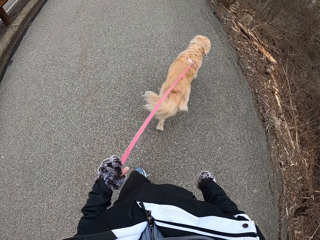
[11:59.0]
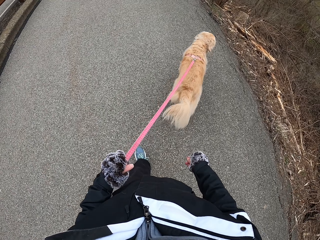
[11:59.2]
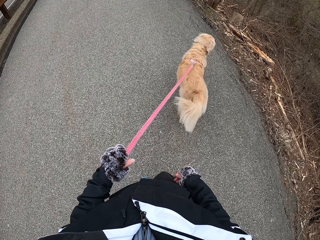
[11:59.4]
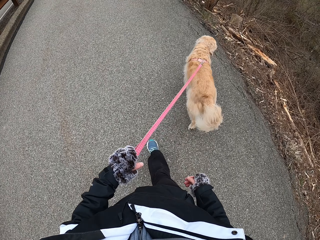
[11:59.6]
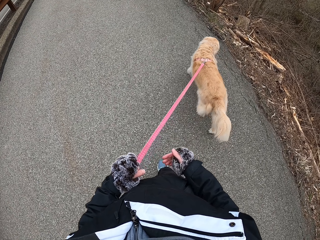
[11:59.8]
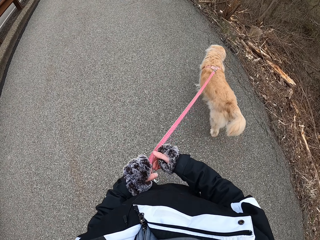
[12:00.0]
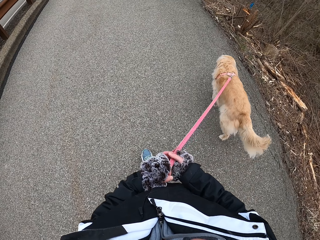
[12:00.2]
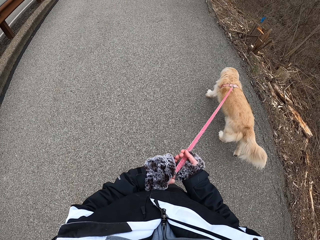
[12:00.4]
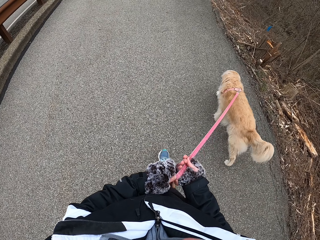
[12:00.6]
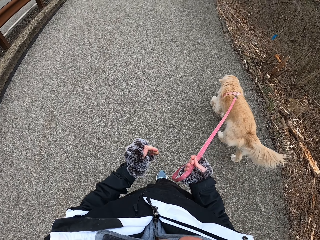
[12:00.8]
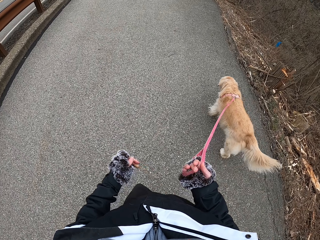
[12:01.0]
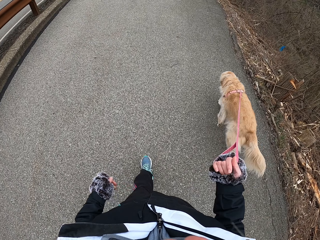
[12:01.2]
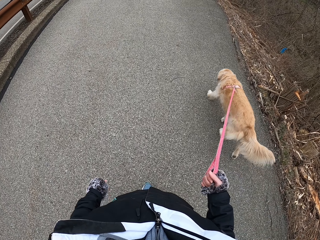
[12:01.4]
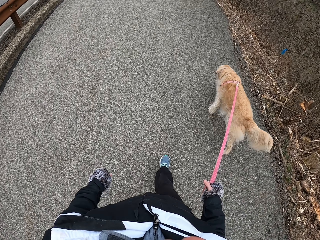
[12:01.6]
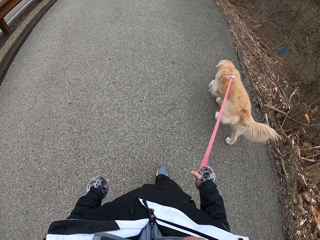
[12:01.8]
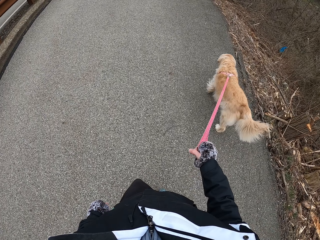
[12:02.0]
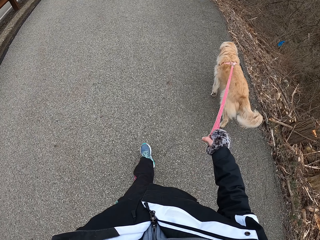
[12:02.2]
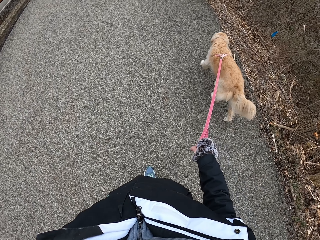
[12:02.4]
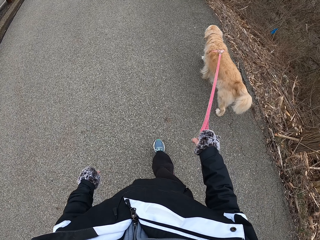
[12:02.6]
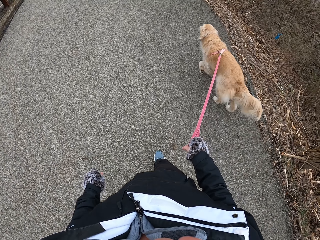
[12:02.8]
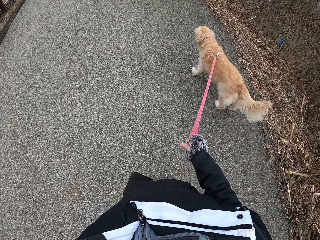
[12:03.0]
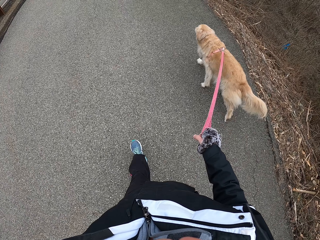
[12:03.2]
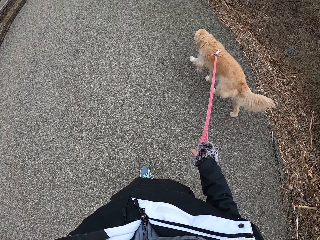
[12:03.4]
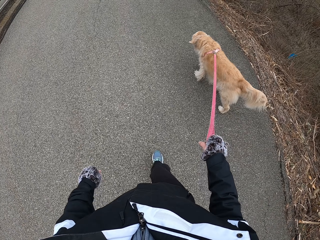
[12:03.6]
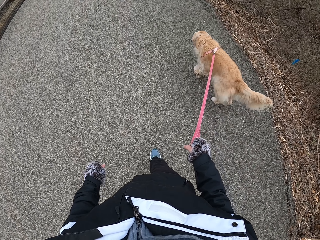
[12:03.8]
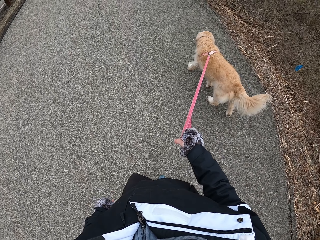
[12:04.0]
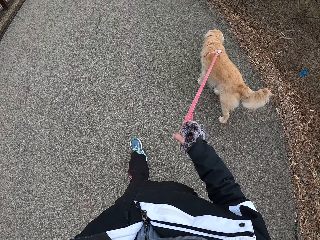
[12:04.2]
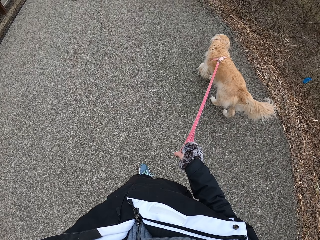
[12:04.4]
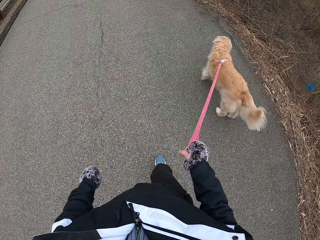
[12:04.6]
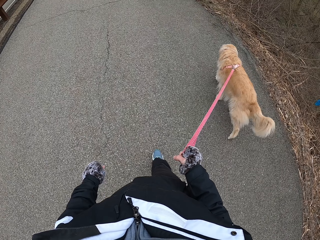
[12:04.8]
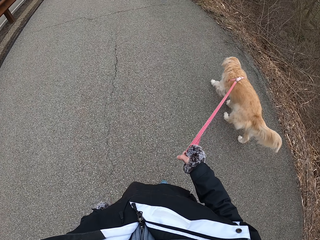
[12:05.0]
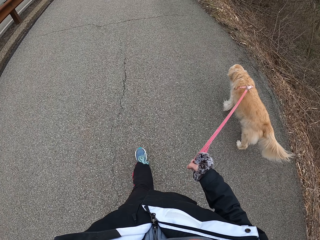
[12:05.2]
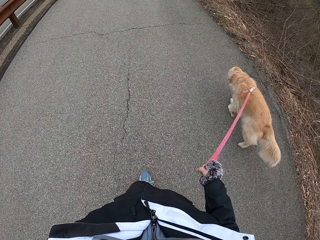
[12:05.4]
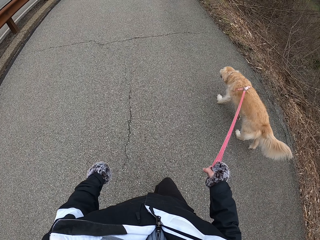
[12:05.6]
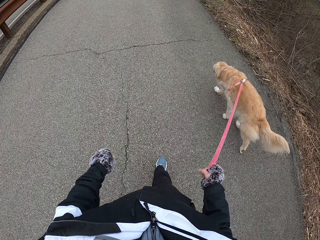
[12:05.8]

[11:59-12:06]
The camera wearer exchanges the leash between hands.

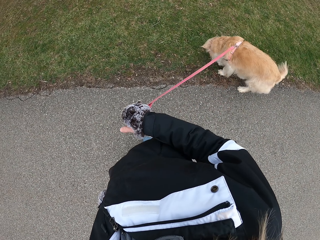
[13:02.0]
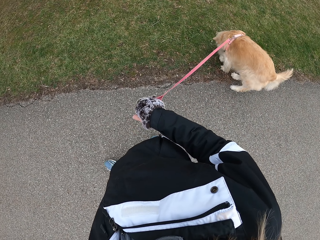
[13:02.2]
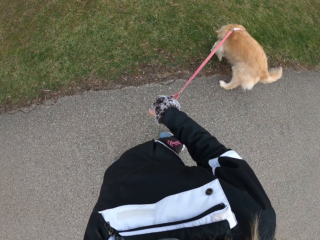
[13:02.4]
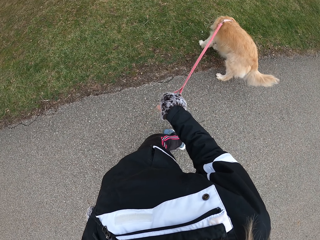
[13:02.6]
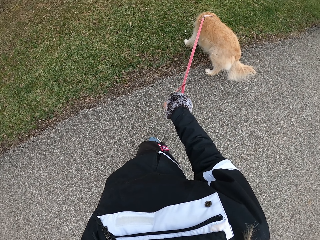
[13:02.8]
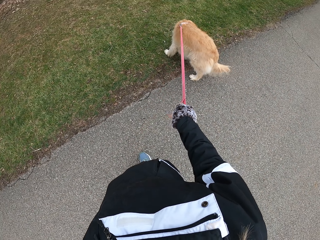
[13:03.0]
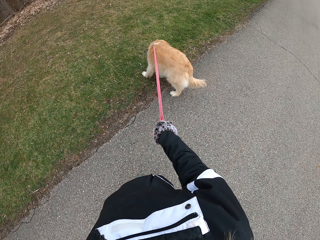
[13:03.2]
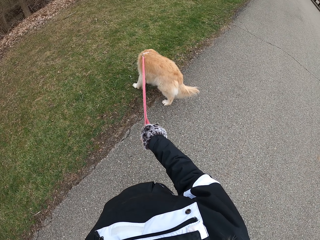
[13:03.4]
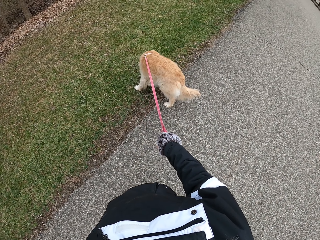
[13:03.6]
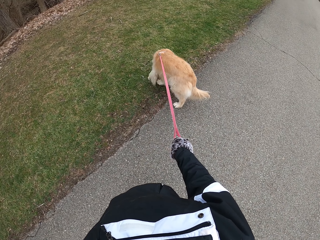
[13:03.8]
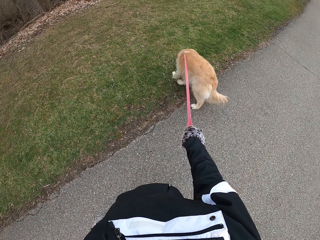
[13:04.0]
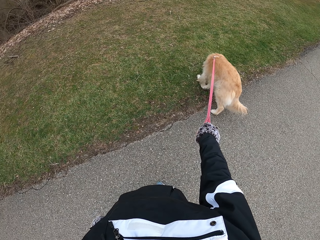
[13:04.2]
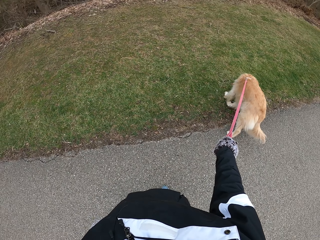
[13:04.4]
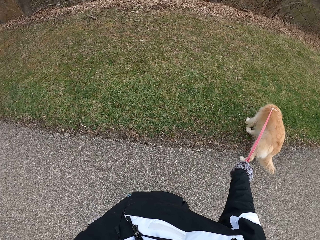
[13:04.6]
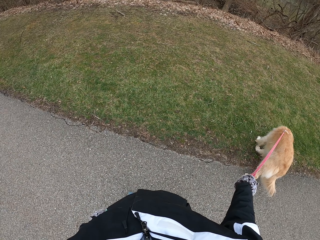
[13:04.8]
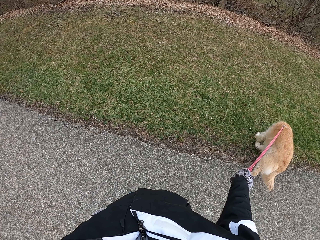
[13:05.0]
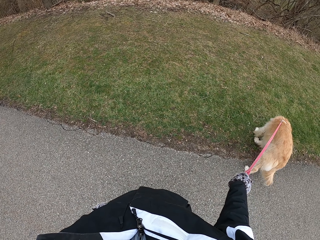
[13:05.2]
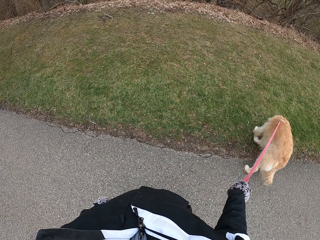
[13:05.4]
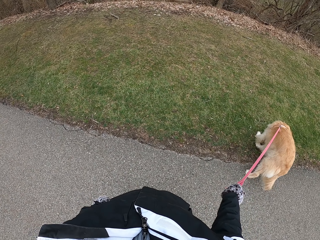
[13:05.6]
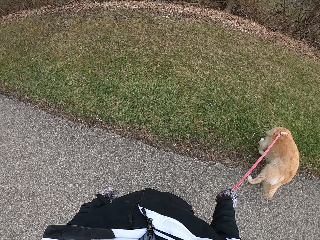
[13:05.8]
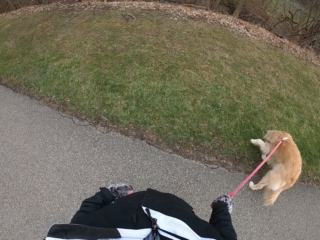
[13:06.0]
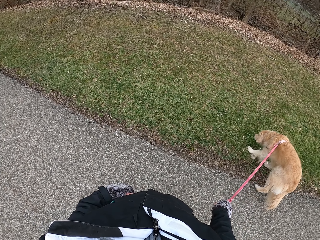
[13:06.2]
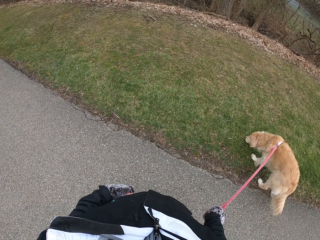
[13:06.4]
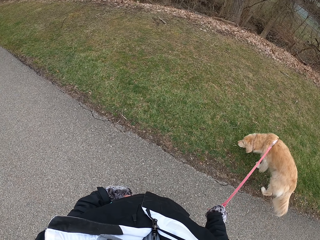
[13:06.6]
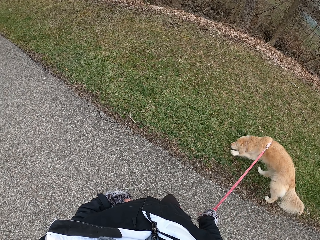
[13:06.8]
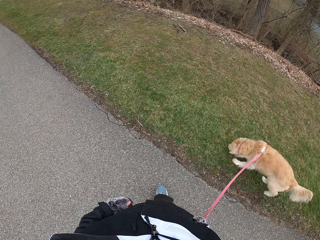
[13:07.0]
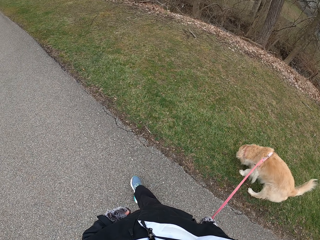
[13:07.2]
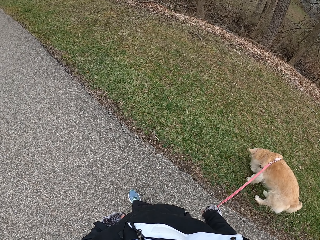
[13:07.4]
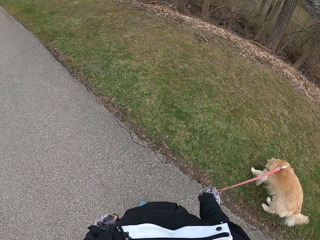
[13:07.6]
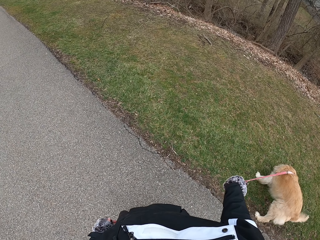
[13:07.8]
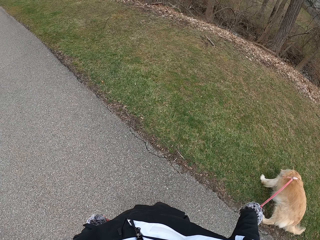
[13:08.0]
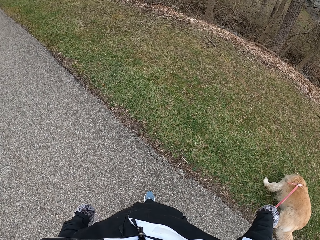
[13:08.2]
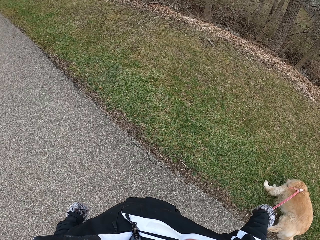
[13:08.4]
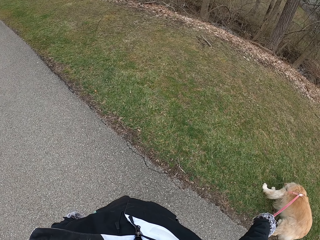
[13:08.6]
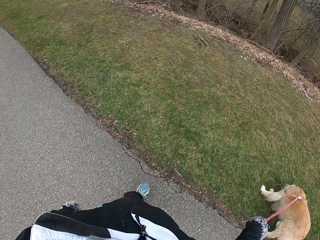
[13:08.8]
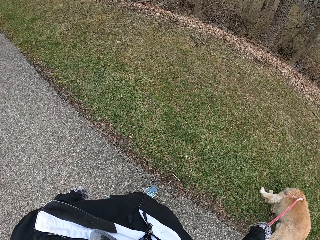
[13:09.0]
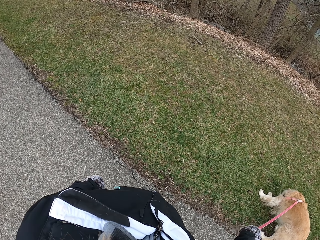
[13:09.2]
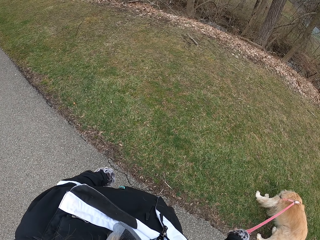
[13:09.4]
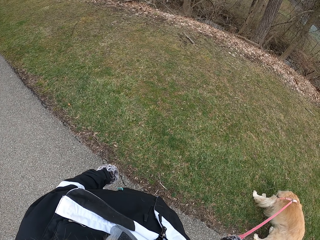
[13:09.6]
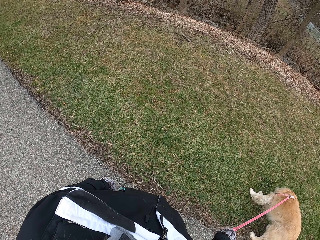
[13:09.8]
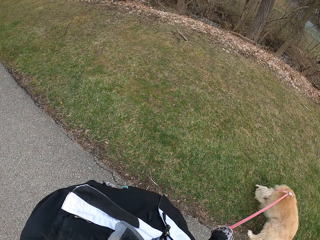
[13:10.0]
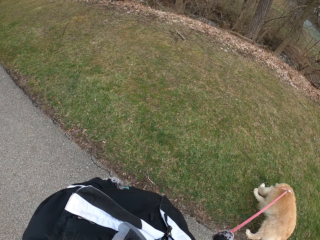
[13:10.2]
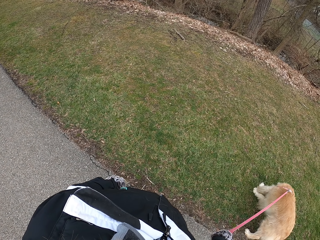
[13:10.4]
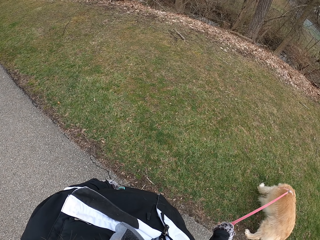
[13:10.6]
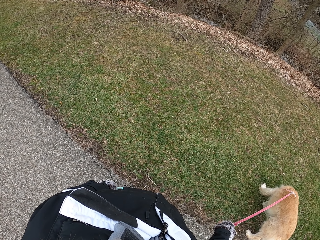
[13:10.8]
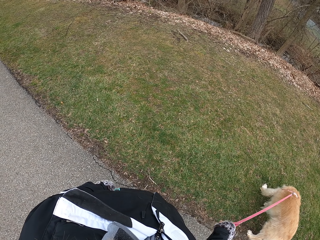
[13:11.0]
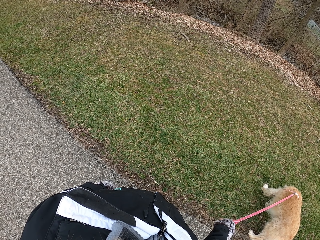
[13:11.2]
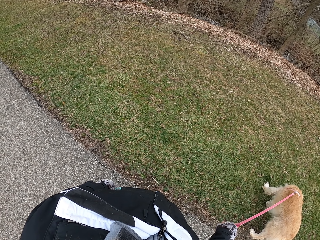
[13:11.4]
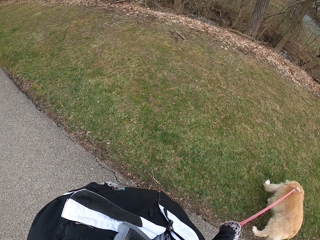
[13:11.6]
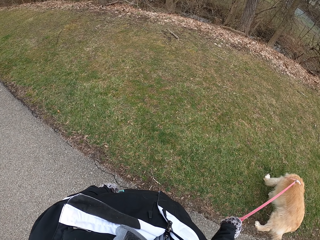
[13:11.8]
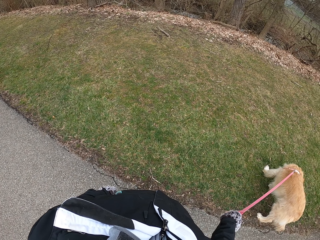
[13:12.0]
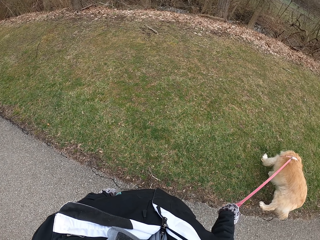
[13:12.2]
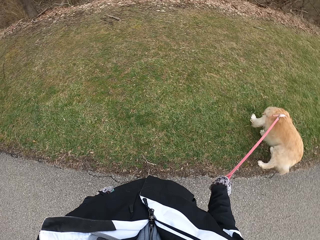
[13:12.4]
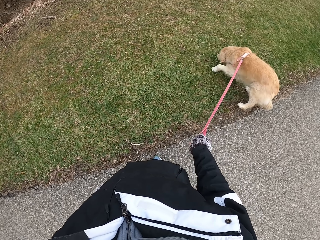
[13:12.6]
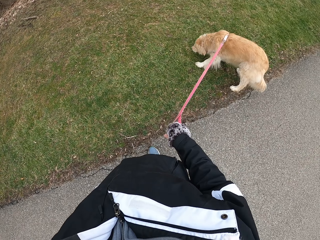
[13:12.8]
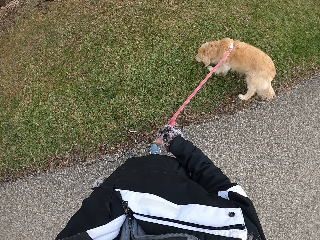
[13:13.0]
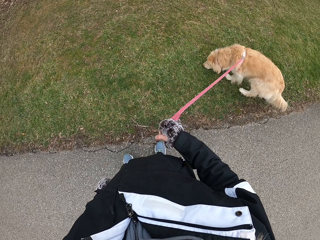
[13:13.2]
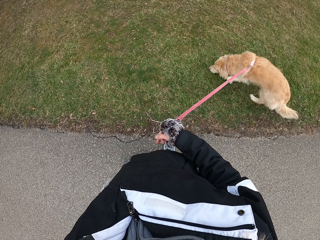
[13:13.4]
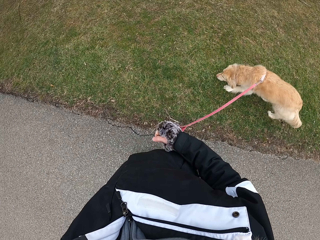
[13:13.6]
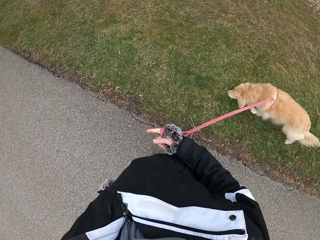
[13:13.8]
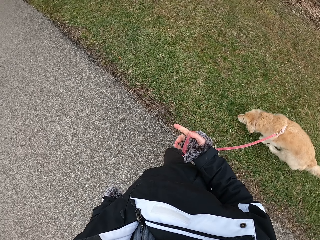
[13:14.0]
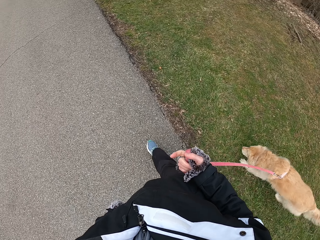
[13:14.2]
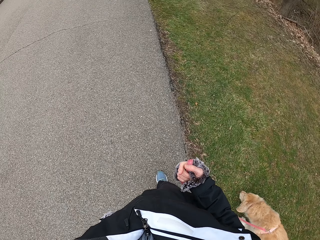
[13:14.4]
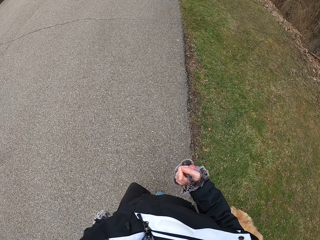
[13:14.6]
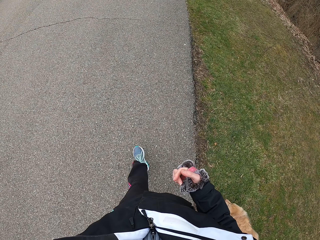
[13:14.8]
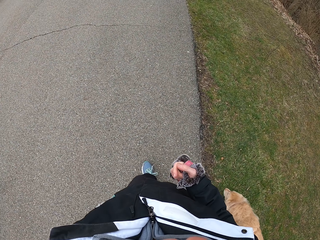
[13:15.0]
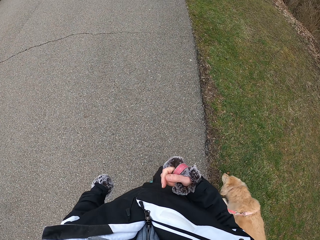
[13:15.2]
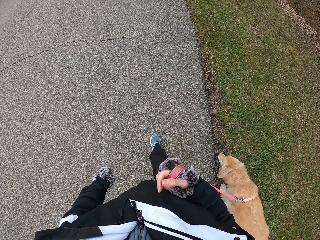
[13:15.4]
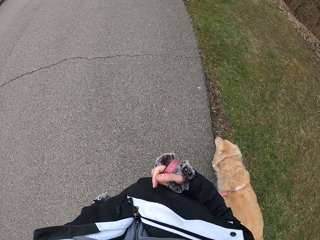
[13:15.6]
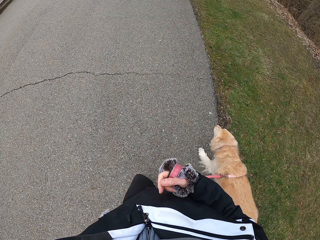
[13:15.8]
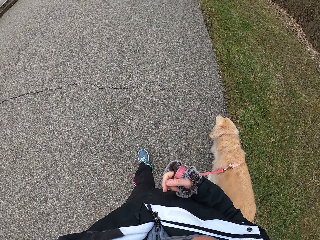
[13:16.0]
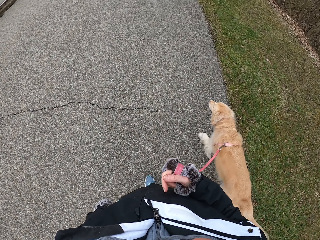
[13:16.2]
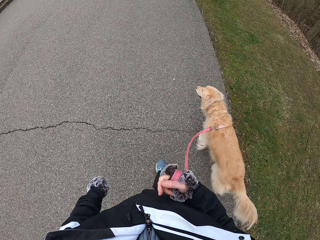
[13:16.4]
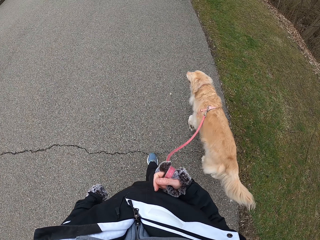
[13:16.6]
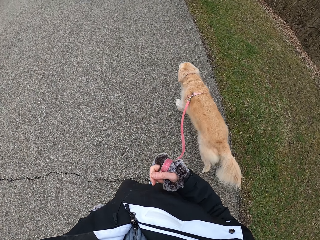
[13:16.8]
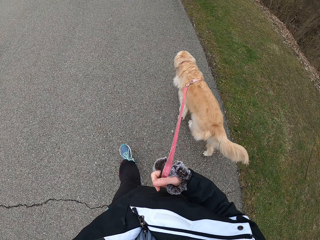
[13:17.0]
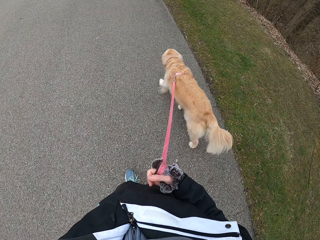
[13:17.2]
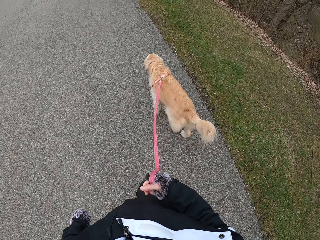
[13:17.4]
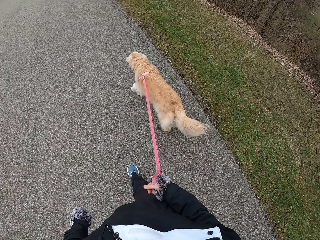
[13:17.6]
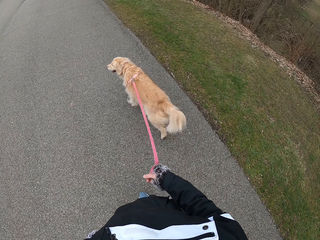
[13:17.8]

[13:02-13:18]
The camera wearer stands on the road. He walks with his dog on the road.
